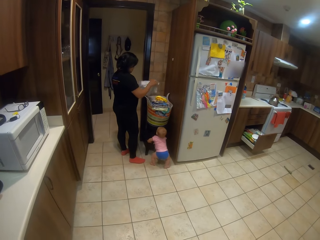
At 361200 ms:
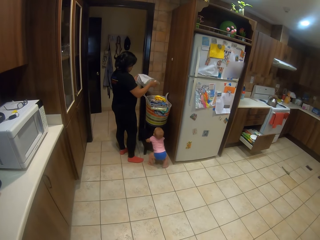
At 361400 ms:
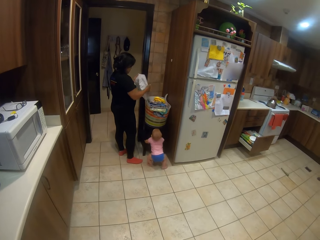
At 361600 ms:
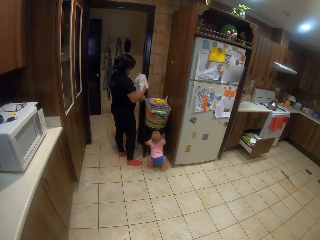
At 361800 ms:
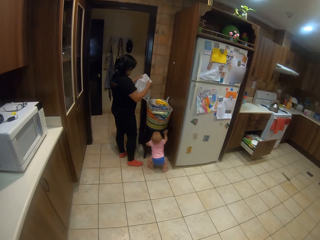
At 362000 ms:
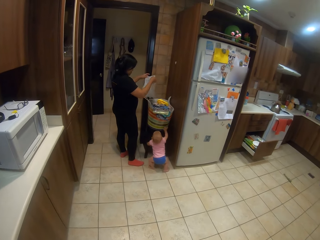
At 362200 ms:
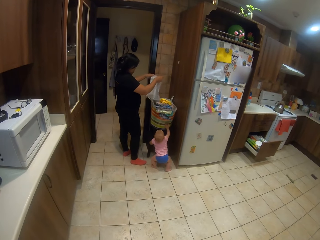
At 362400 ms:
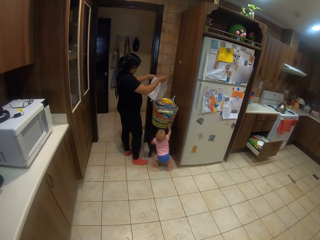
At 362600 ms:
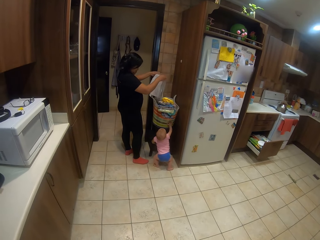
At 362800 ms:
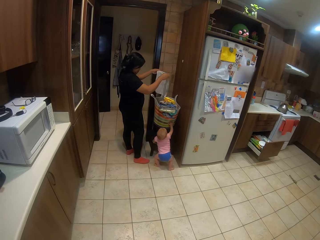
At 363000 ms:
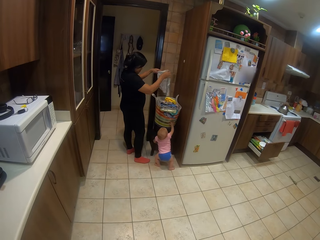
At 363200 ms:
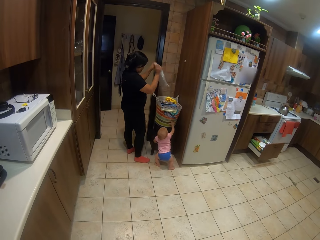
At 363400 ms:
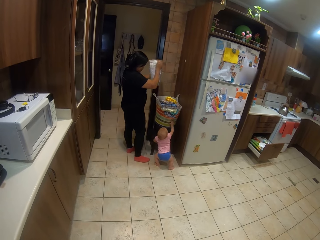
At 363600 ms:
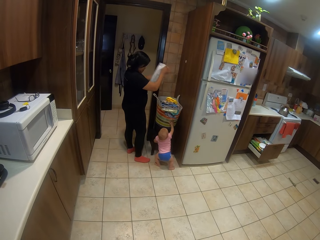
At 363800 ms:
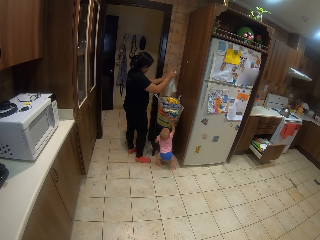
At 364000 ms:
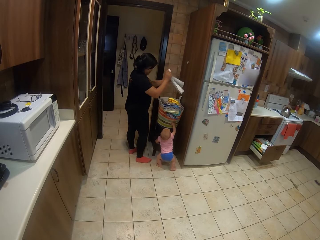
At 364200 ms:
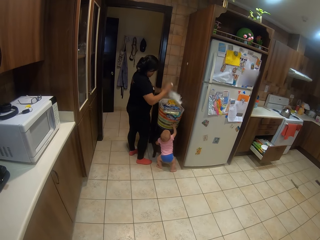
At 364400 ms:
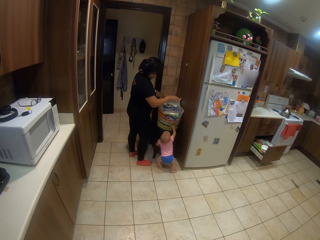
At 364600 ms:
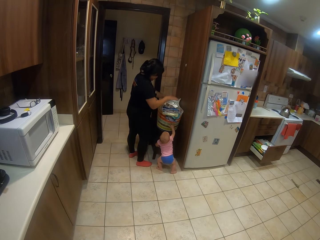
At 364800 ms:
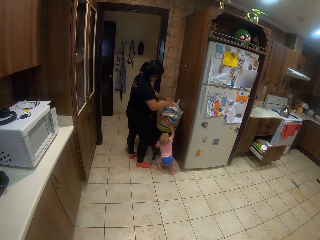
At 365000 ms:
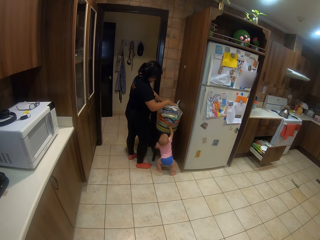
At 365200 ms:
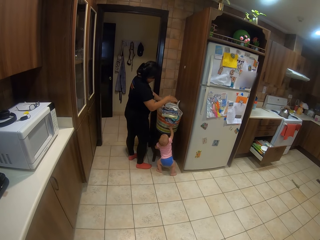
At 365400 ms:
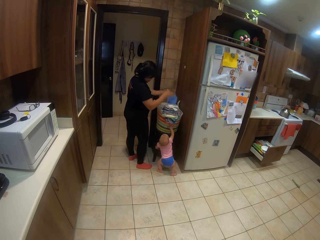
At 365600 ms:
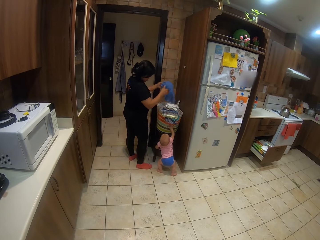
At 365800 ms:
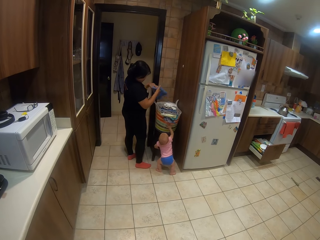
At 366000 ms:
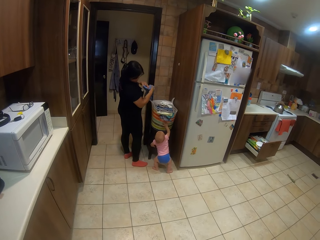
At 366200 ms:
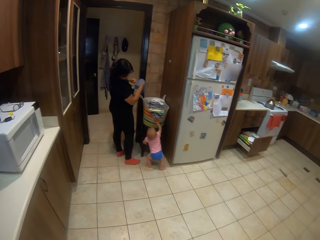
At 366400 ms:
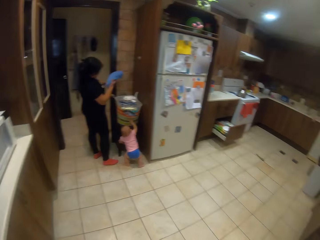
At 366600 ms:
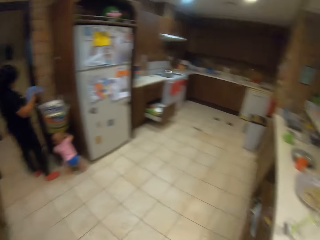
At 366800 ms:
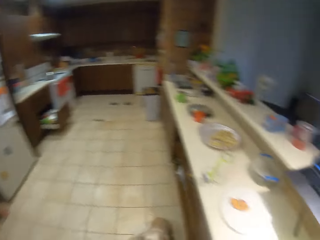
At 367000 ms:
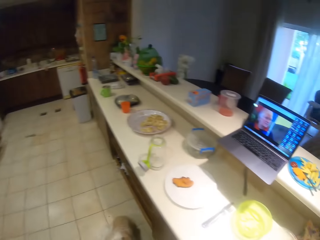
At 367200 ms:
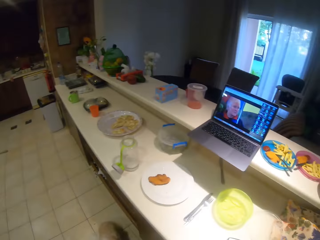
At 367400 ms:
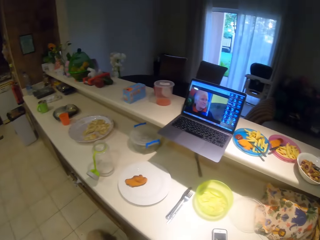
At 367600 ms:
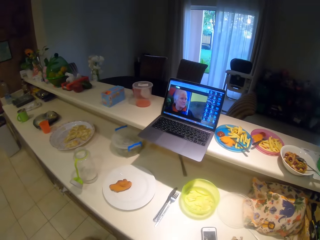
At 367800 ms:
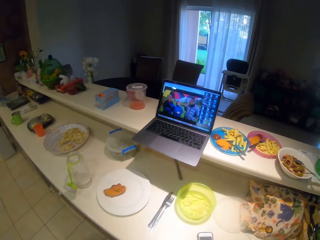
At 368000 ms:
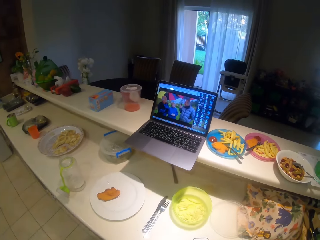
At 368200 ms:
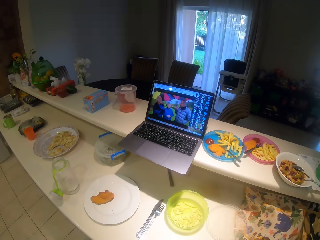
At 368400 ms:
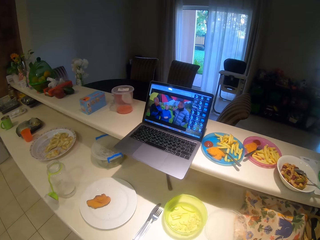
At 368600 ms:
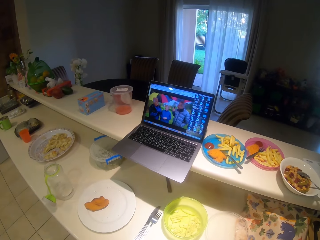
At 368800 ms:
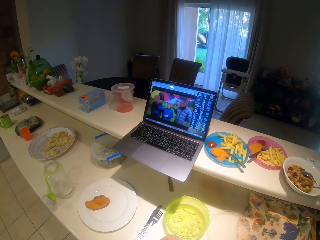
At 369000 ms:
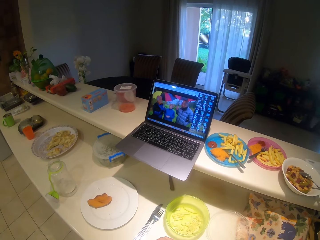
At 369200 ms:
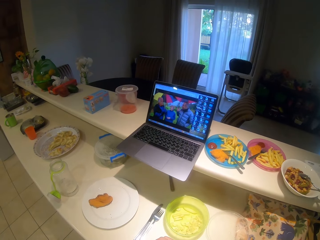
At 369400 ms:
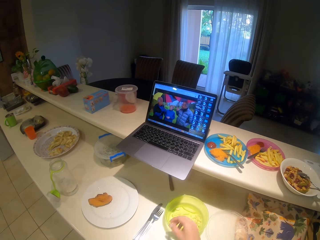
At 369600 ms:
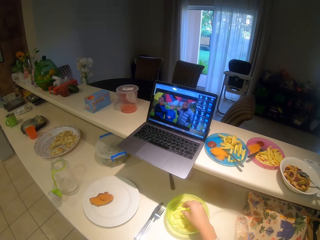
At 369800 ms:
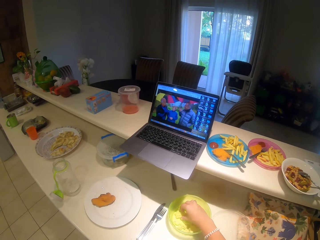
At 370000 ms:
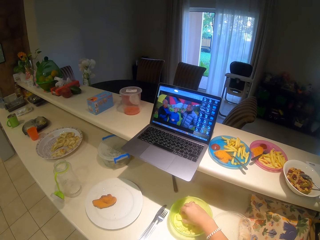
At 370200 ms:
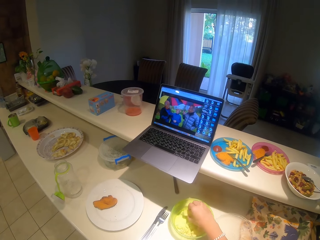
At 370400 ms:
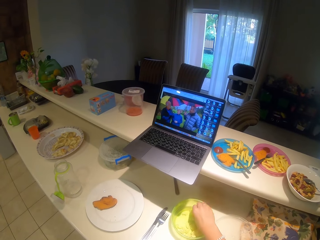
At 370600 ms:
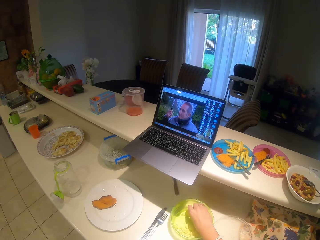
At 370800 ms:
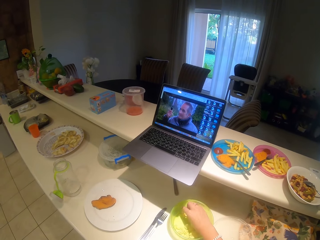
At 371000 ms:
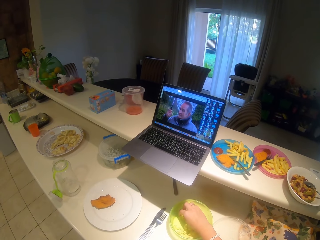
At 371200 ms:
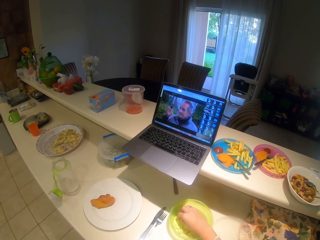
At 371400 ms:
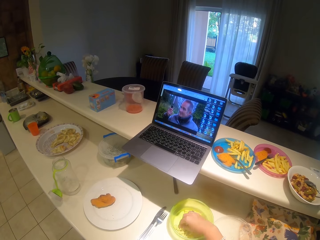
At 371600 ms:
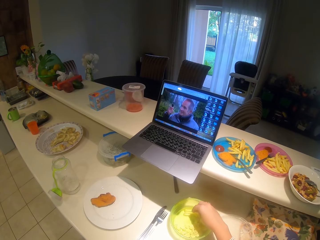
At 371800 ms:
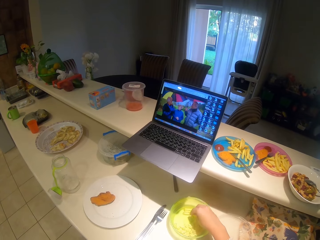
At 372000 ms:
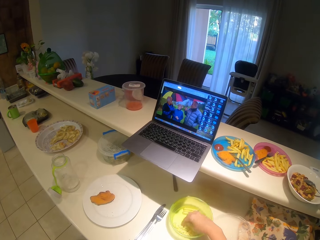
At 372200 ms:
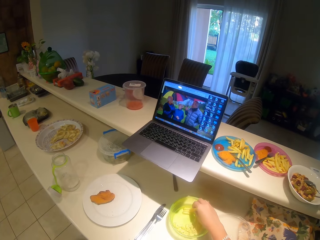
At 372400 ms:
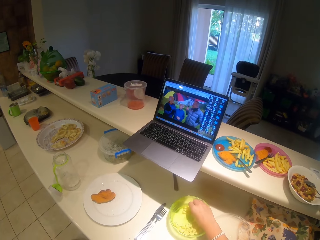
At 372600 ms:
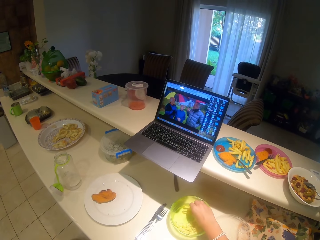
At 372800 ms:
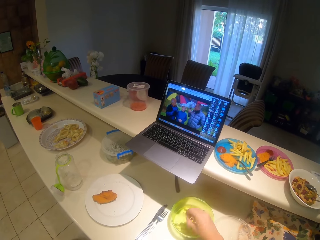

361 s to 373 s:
The child touches the basket of clothes. The camera wearer looks around the house. They watch the video in the laptop. They eat fries. They pick up chips from the container.

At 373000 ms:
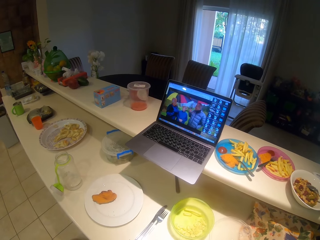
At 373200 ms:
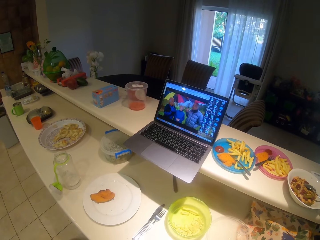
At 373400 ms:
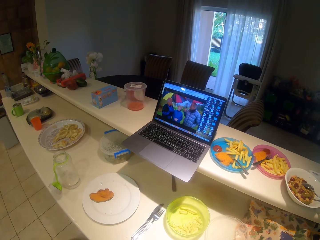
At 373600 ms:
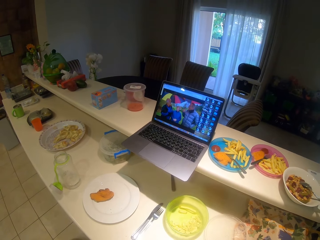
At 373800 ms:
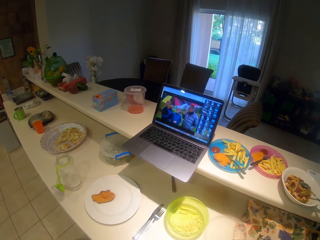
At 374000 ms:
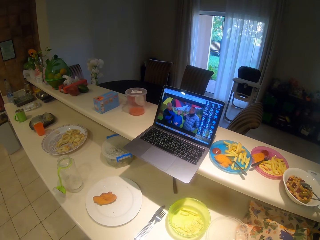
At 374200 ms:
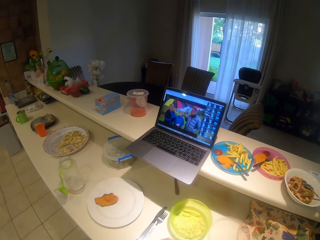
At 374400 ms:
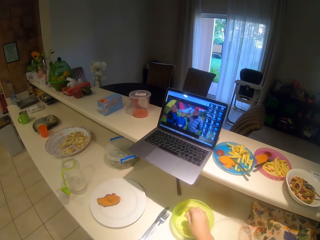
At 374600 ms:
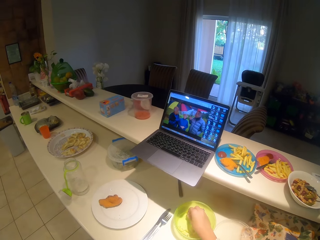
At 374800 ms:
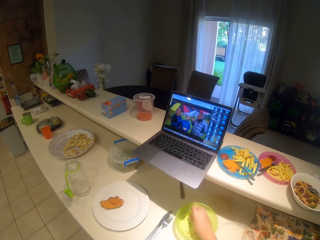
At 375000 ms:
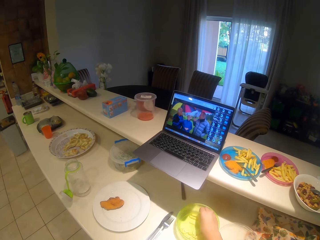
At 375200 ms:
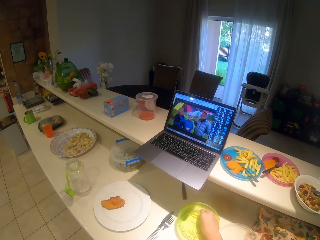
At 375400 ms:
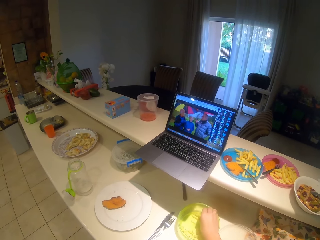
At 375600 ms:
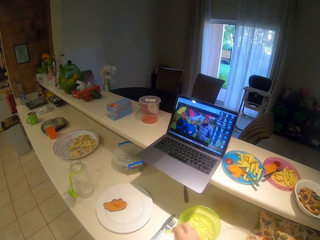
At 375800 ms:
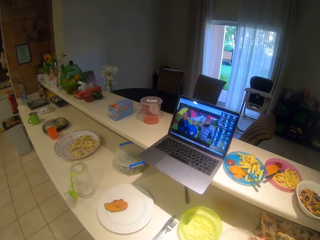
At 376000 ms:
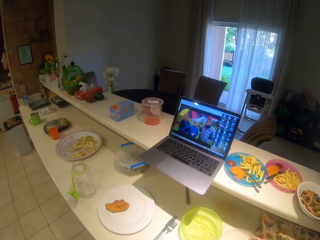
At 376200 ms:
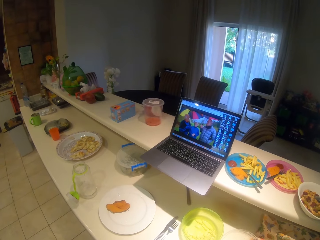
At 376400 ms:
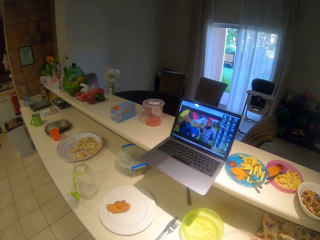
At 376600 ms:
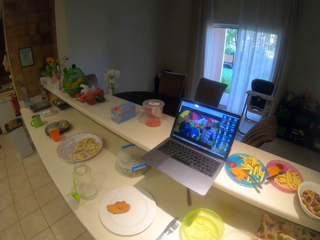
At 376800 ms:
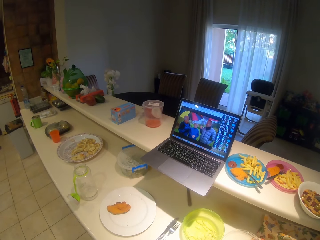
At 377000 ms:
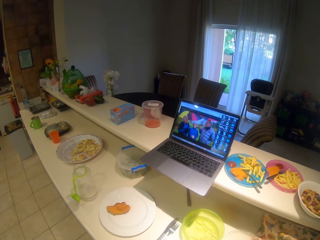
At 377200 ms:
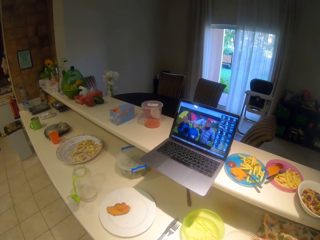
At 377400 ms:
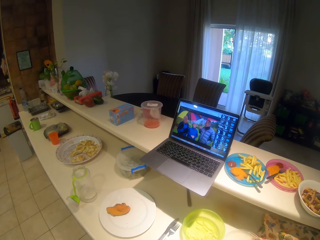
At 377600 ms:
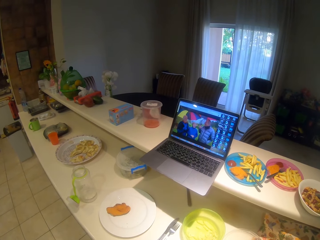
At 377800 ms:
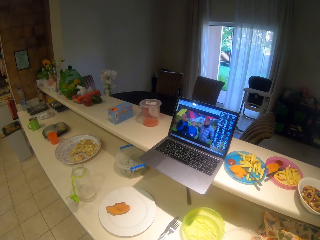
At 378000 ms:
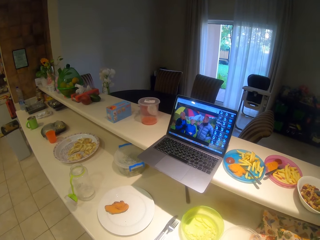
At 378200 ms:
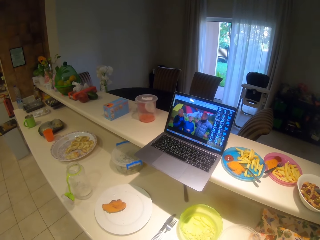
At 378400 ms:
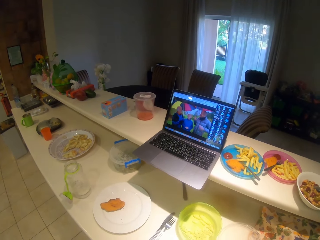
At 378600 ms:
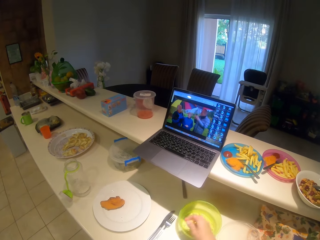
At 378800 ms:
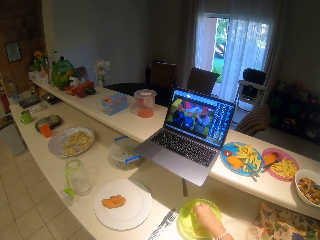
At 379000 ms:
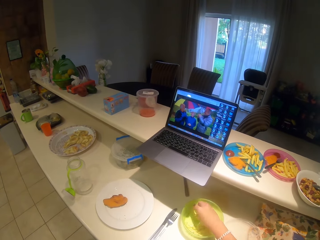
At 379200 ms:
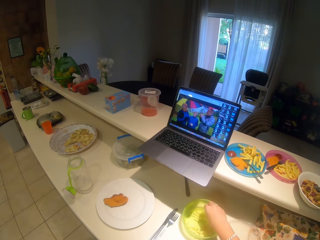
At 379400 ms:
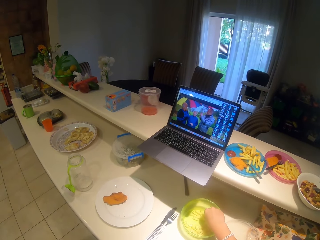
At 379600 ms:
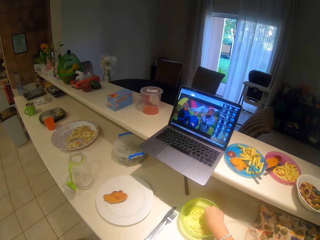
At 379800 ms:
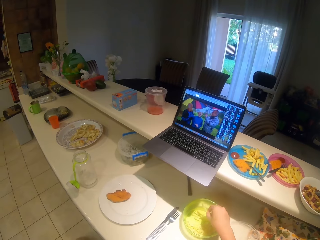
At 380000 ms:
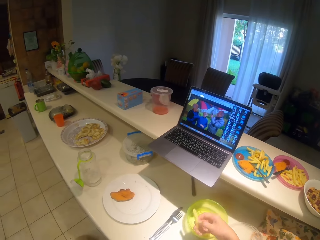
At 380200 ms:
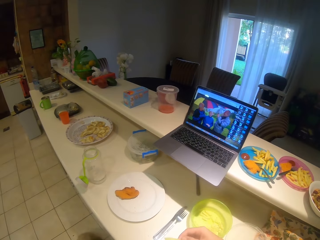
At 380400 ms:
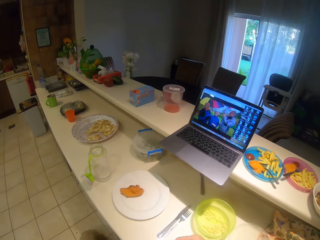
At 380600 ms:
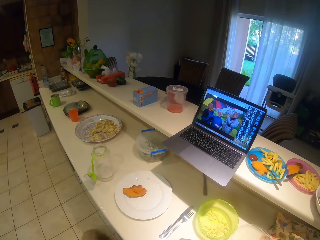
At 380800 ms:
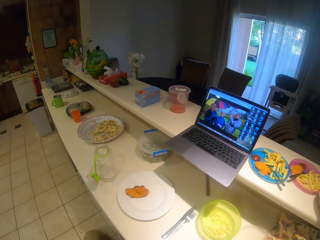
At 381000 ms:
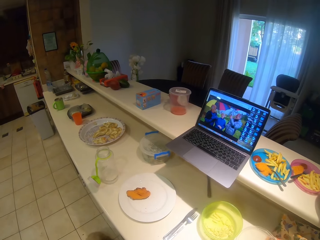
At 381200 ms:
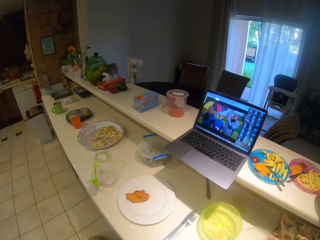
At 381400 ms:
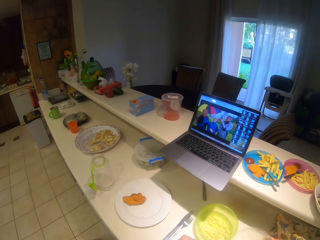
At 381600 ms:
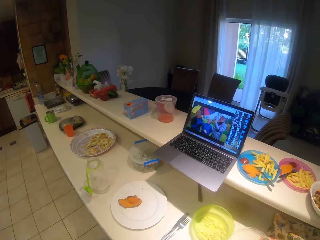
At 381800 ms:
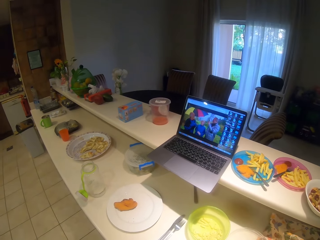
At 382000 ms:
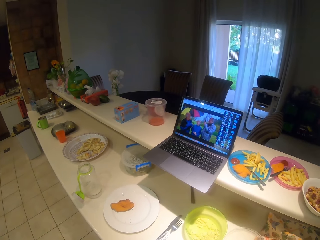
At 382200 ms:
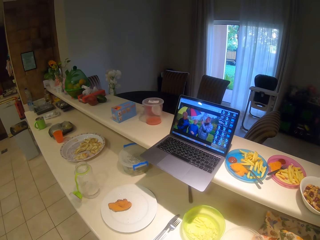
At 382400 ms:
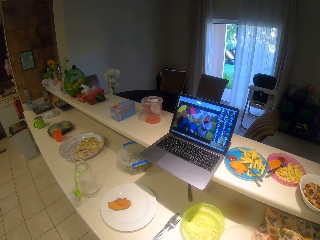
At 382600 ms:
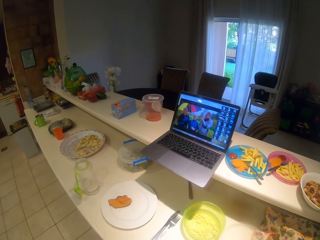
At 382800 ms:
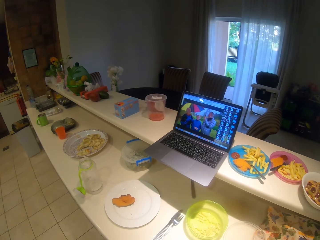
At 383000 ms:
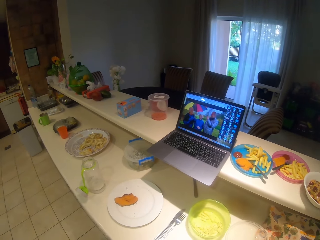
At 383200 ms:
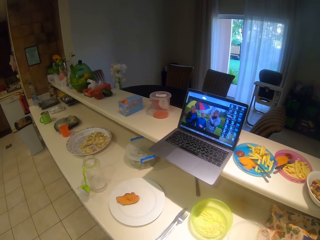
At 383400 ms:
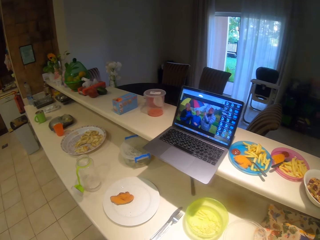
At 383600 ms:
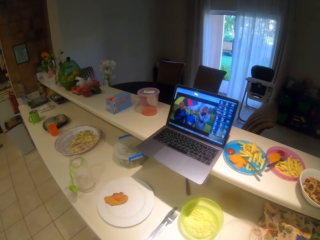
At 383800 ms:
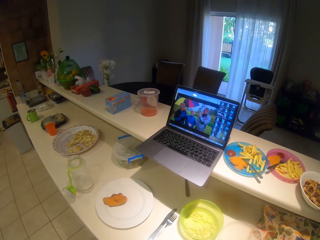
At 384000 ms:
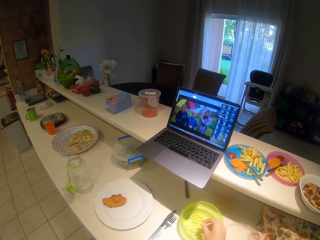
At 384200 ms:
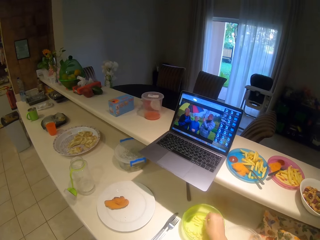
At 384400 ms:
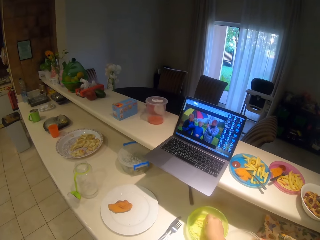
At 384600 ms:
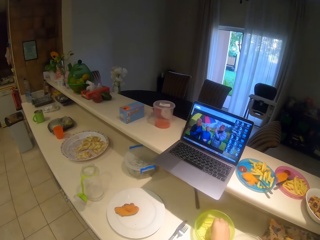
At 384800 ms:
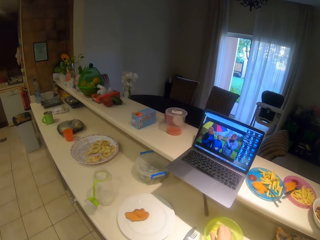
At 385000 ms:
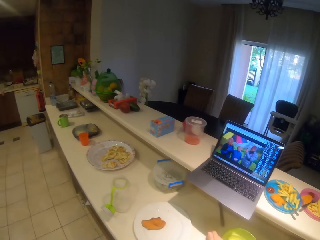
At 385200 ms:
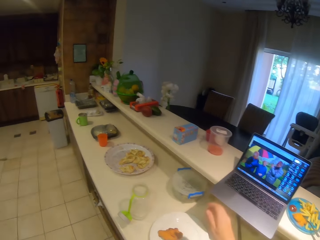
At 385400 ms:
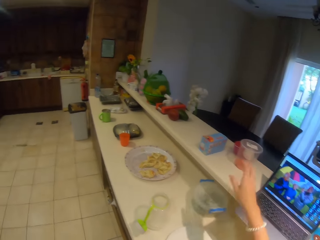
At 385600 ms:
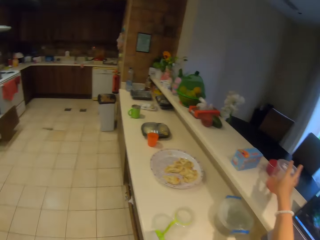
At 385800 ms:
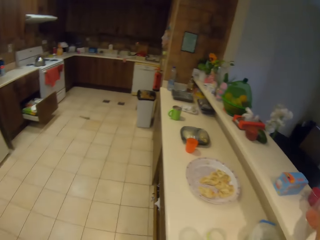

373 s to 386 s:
The camera wearer eats the chips. They watch the video in the laptop. They pick up the chips from the container. They eat the chips. They watch the video in the laptop. They pick up the chips from the container. They eat the chips. They watch the video in the laptop. They pick up the chips from the container. They look around the house.
